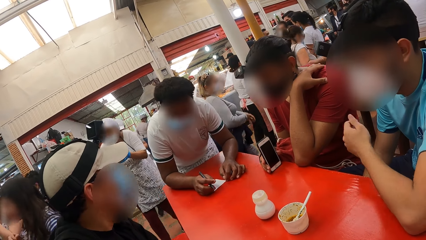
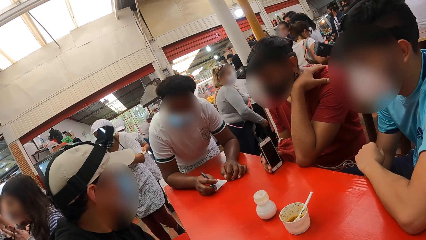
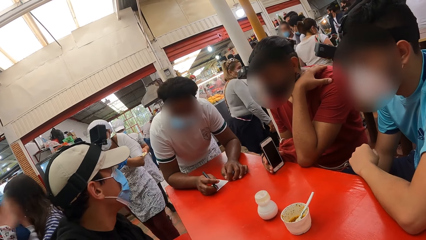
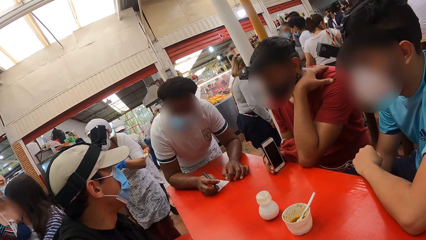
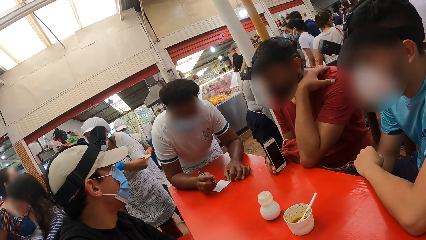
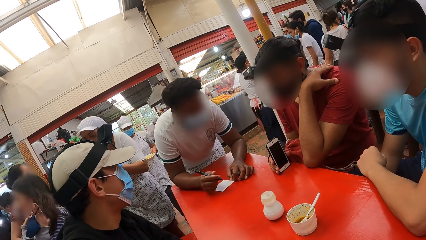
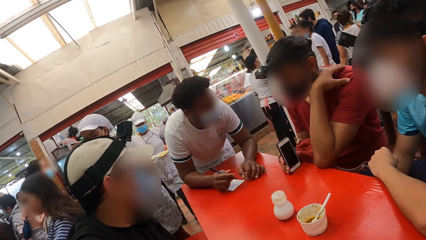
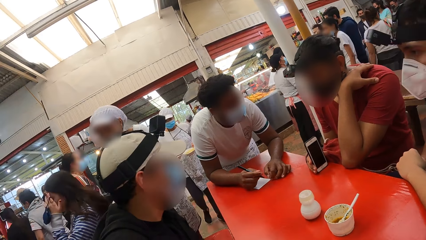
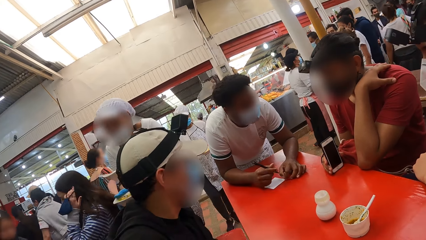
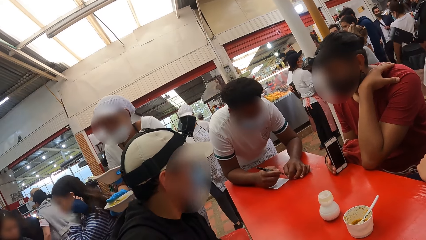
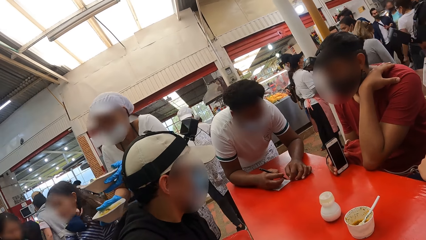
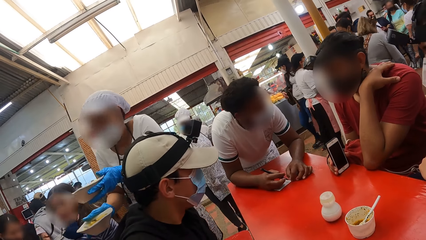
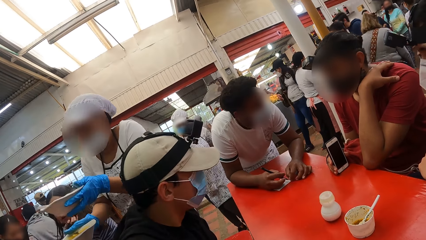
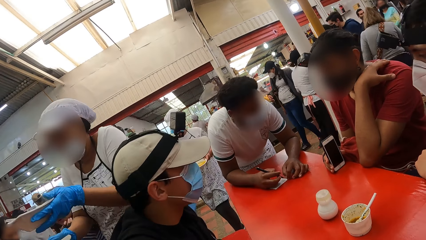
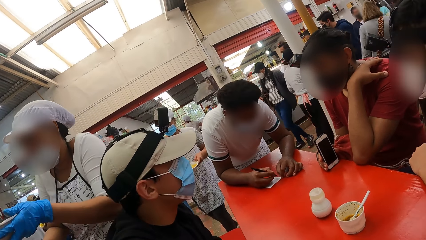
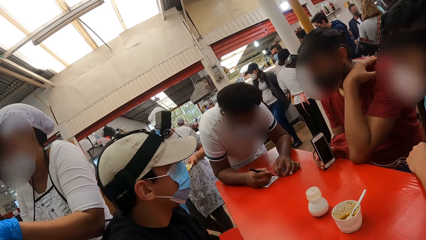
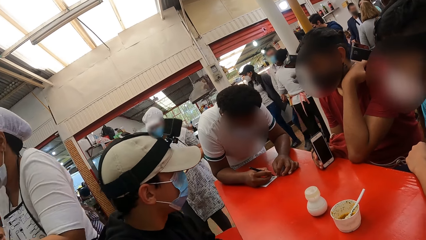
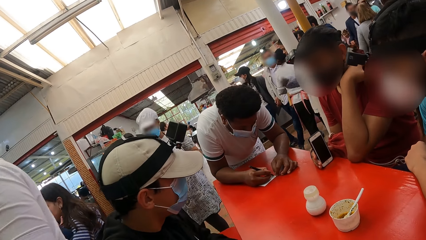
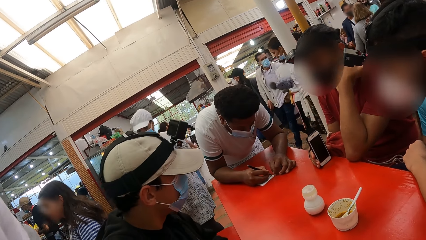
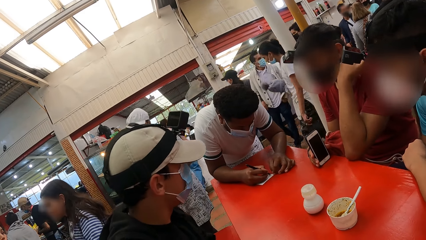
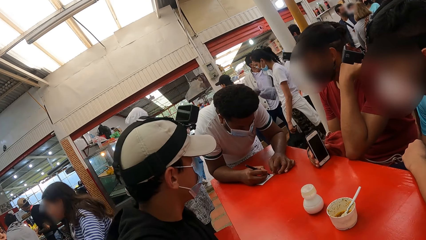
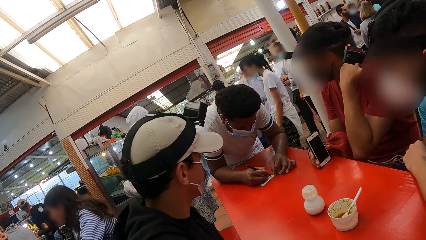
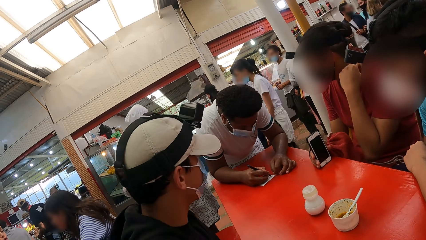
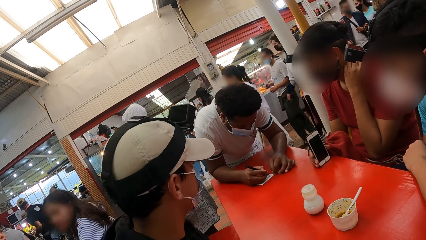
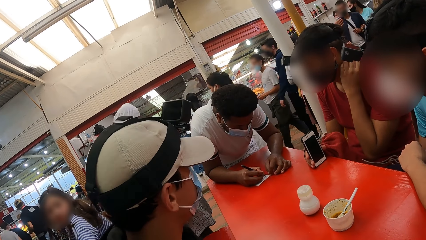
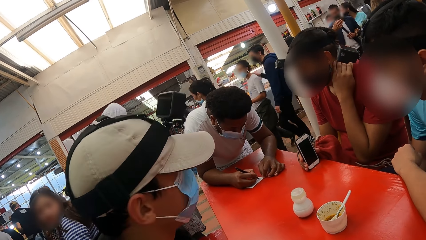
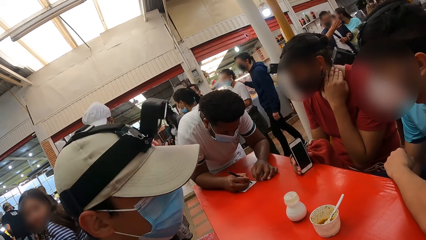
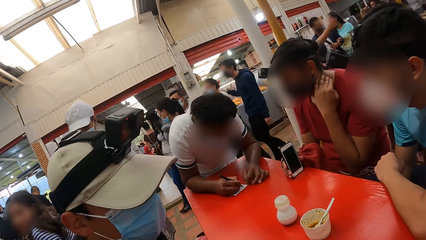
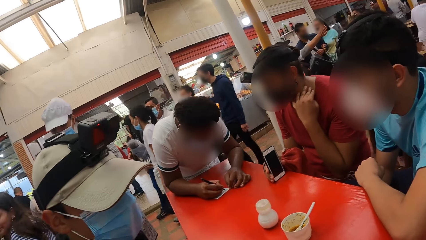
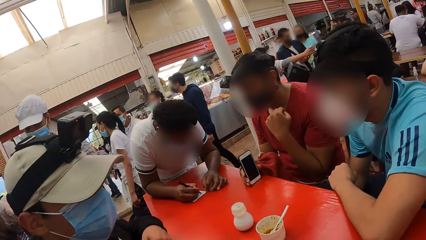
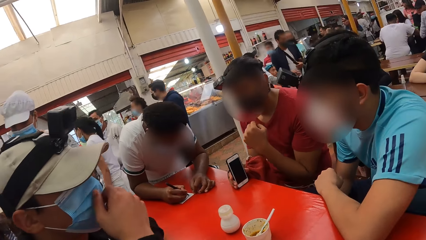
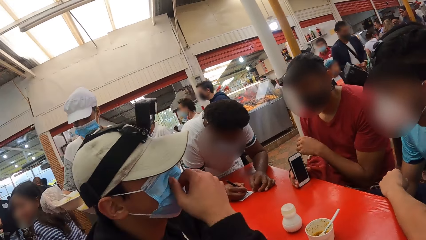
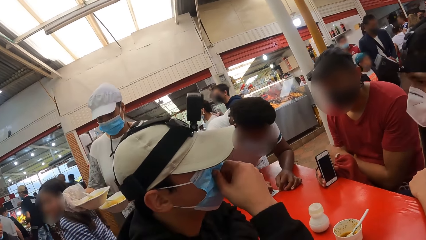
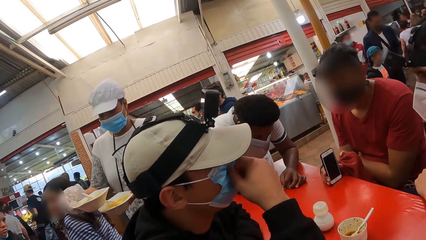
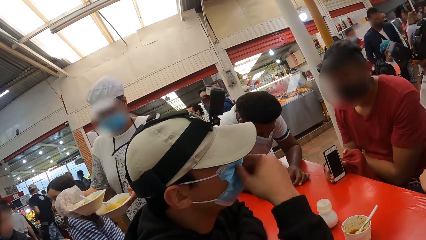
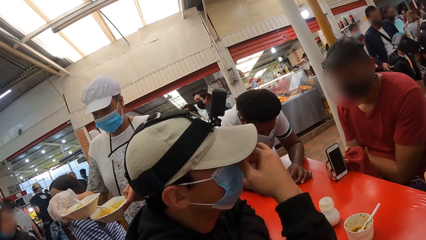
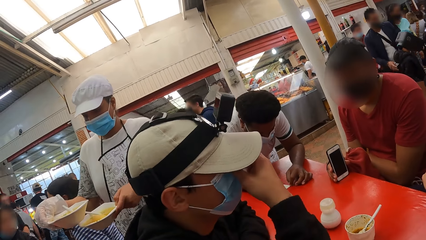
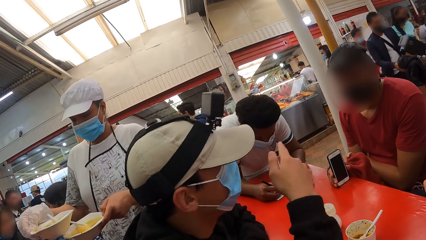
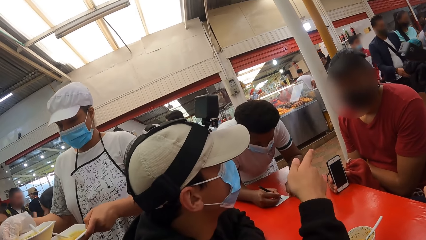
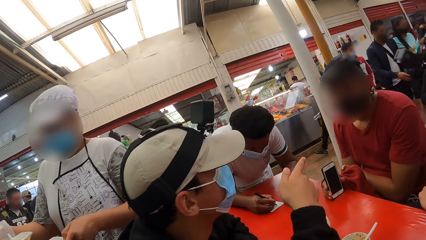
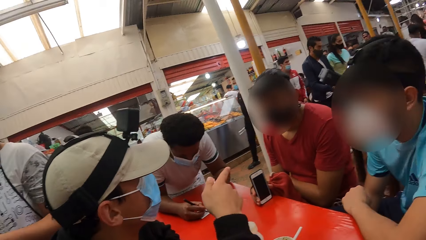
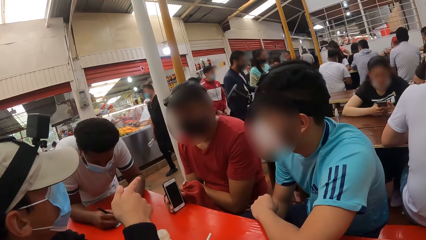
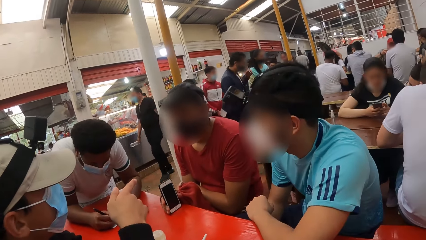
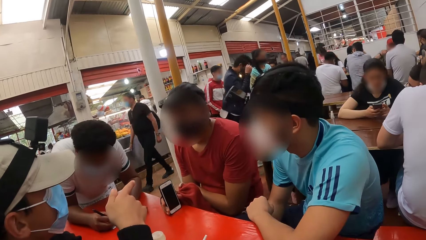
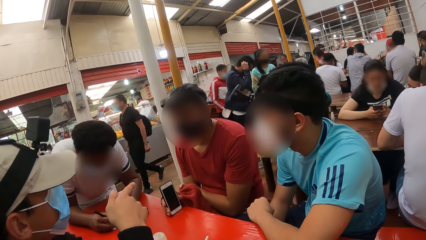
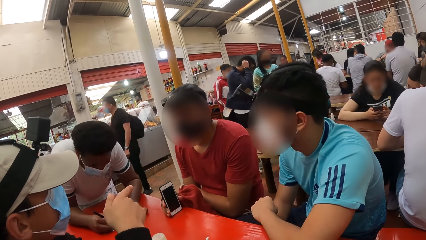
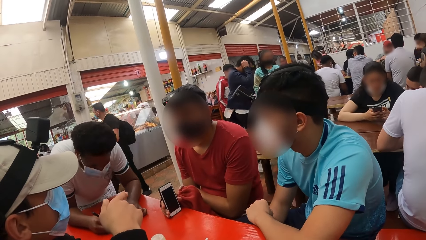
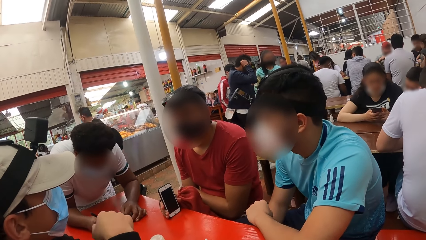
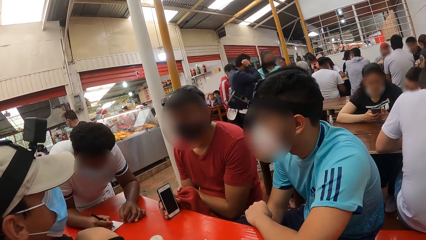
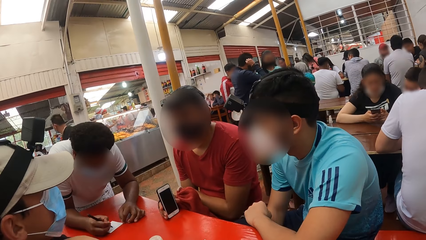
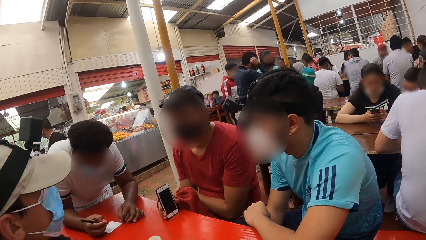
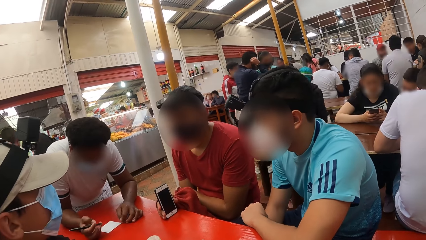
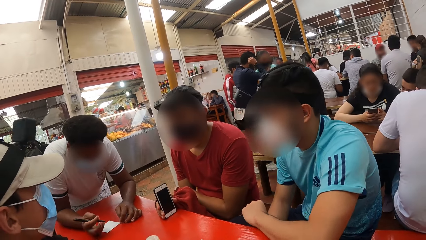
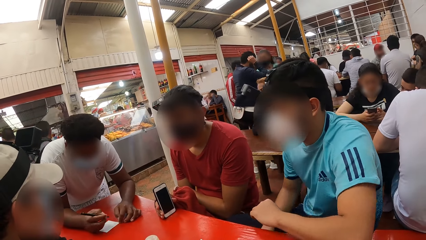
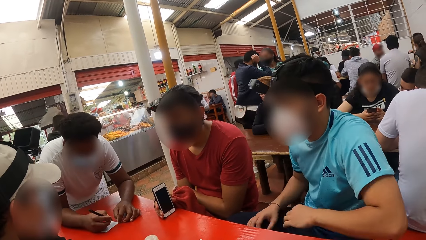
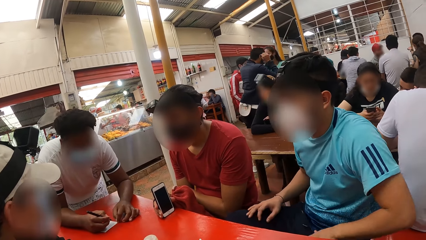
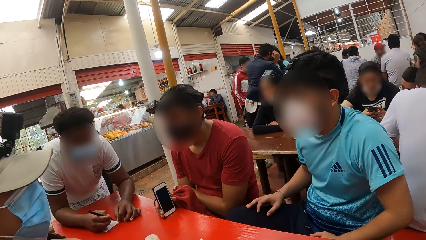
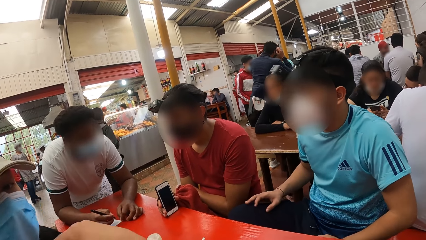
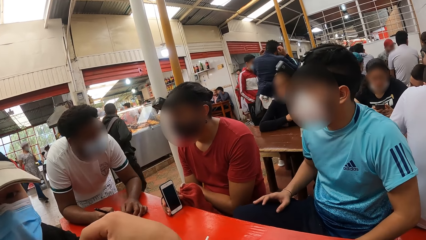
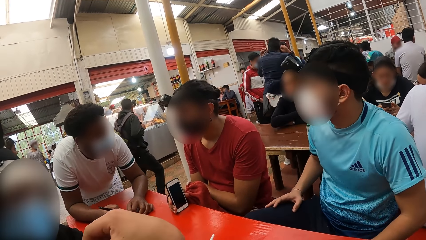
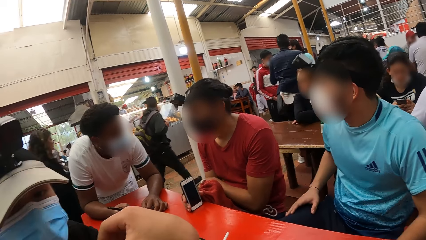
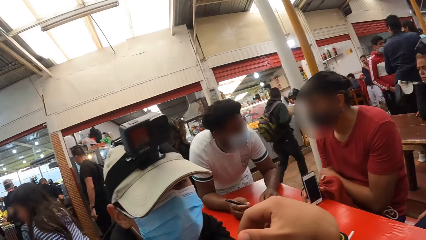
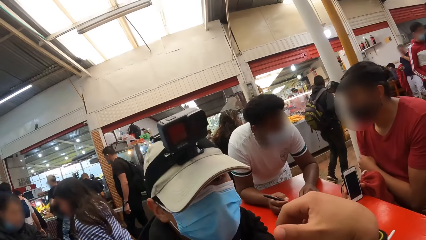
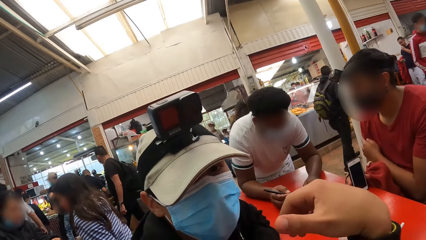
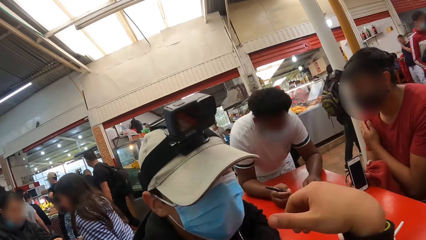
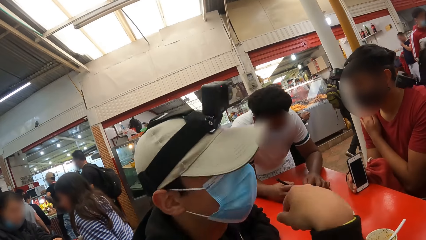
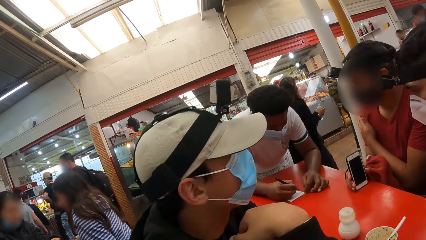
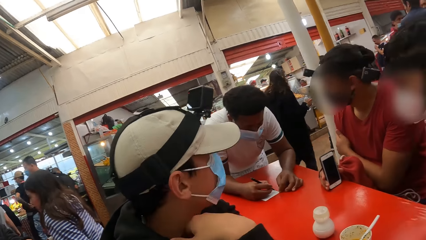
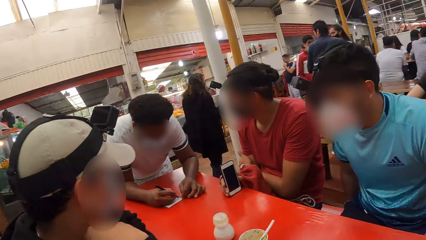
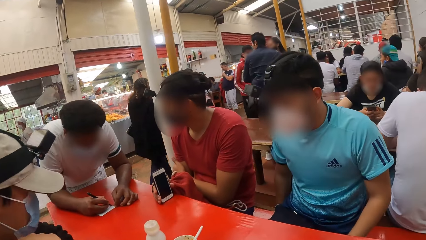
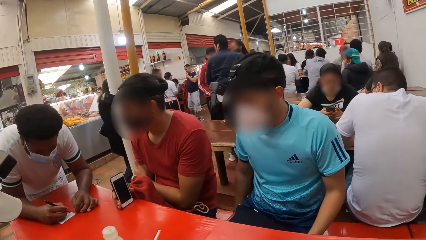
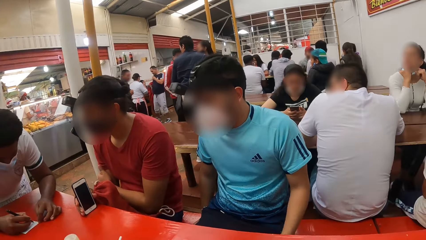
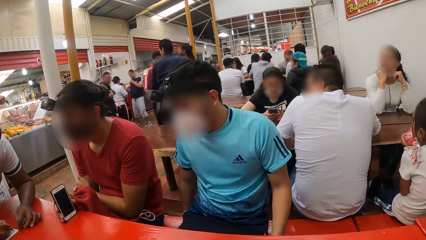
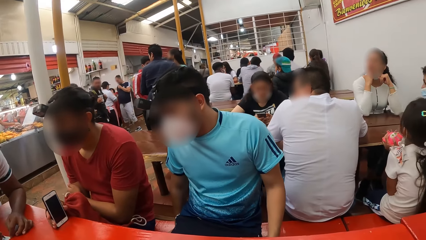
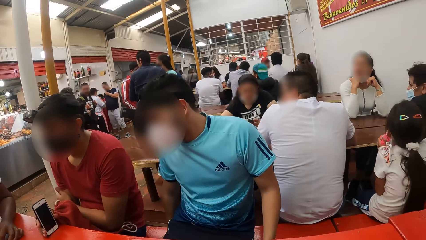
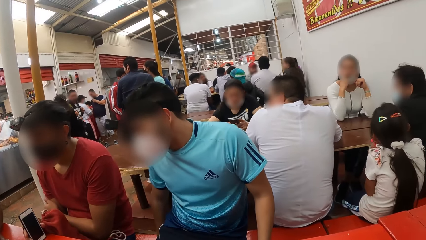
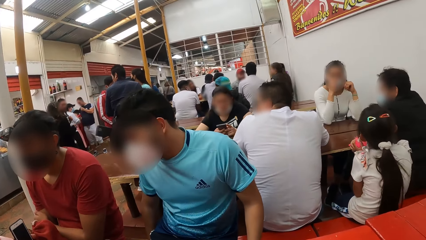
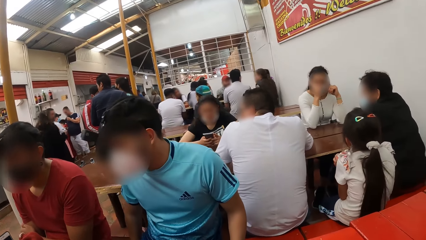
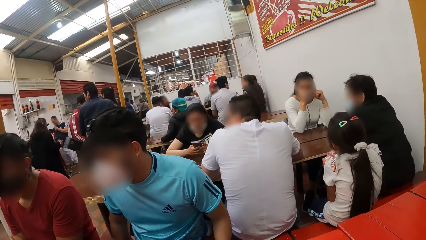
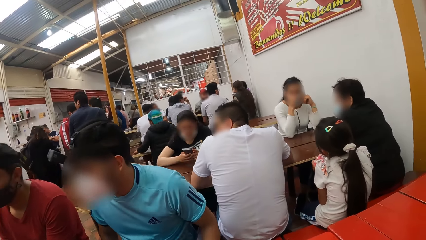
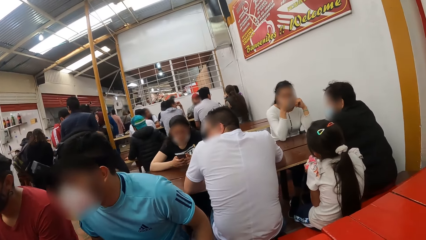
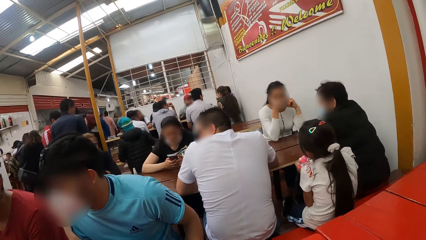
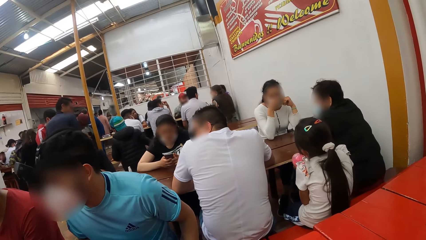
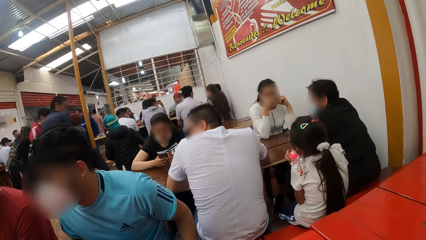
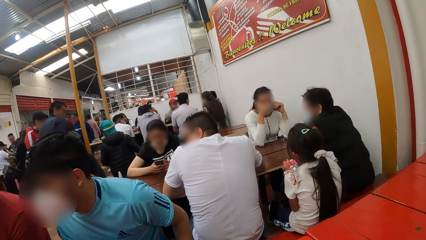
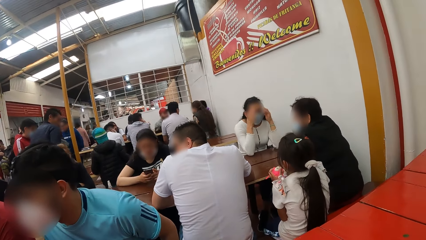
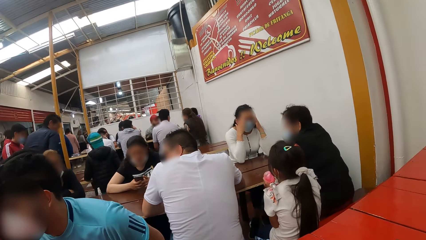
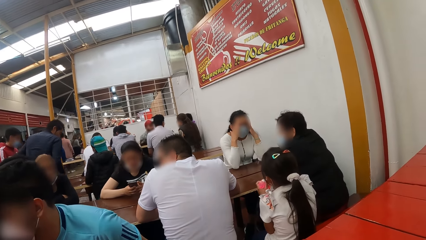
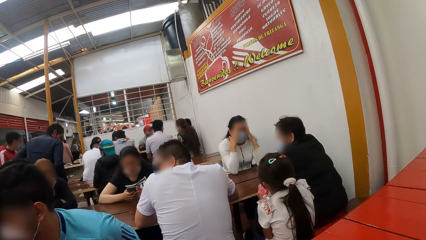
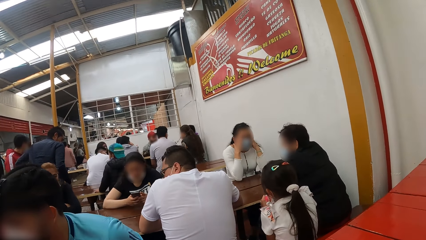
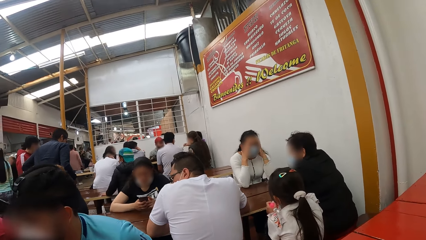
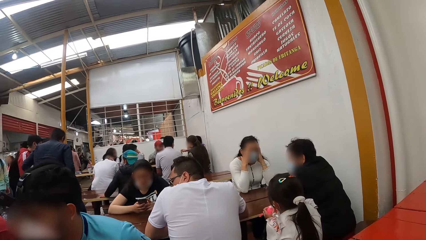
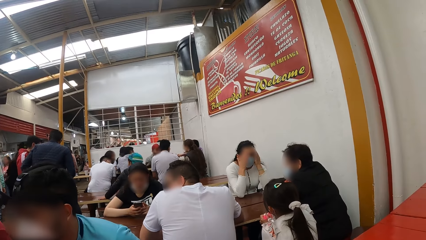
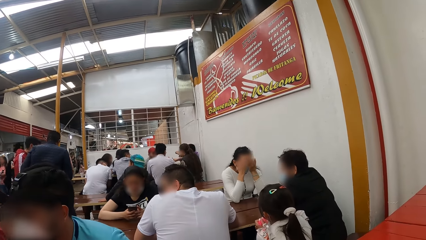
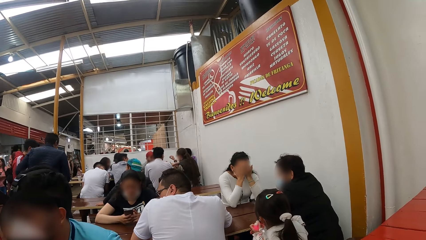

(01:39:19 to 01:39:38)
A man touches his nose mask with his right hand. Another man removes his left hand from the table. A third man rubs his right arm with his left hand. A fourth man looks at the camera wearer. The second man sits properly on a seat.
